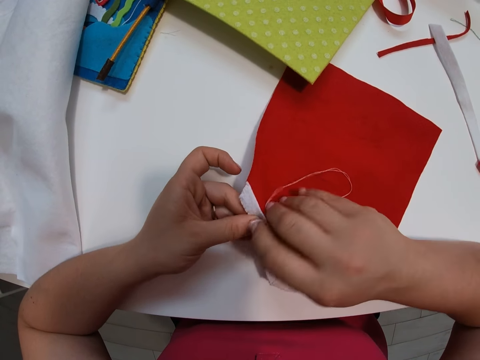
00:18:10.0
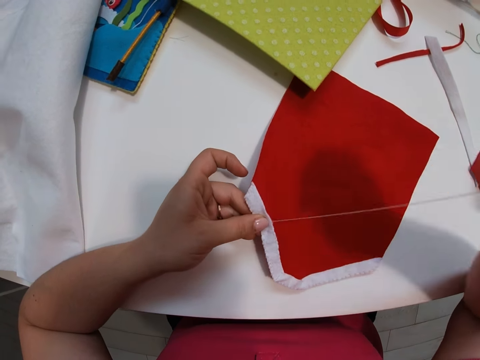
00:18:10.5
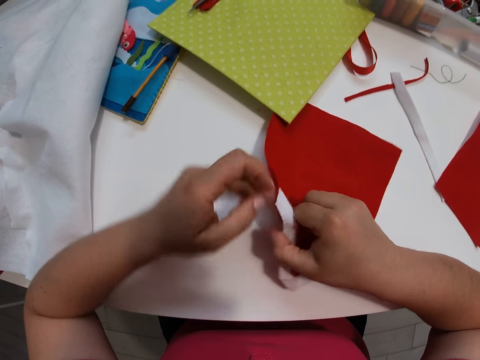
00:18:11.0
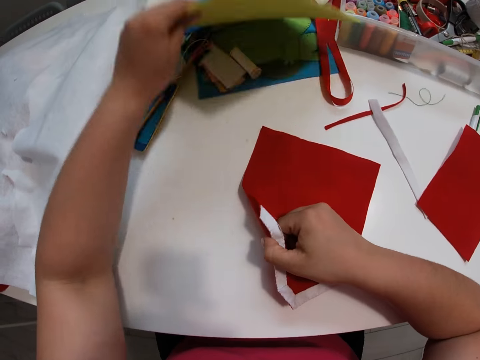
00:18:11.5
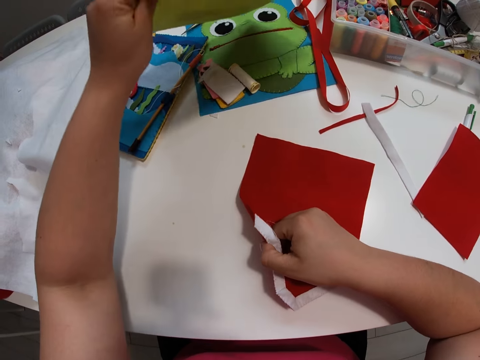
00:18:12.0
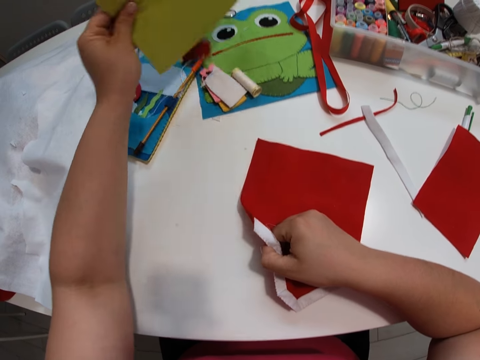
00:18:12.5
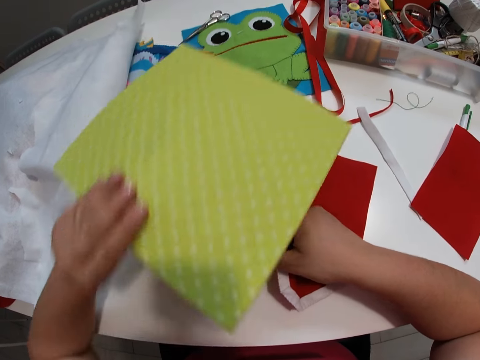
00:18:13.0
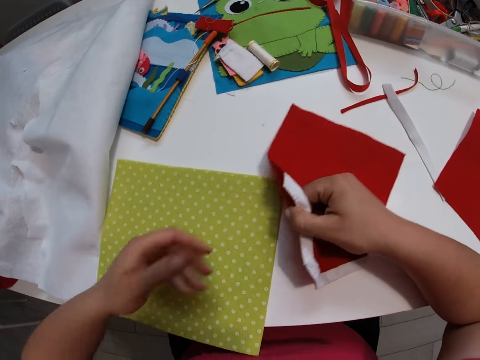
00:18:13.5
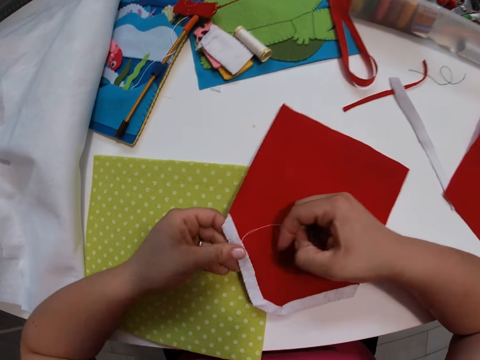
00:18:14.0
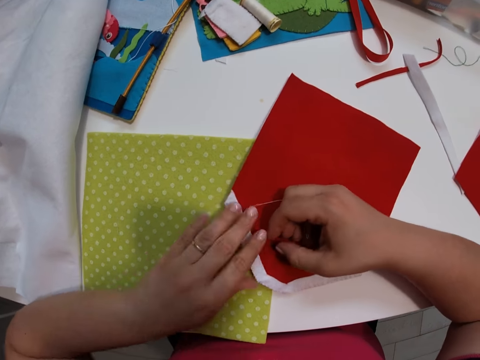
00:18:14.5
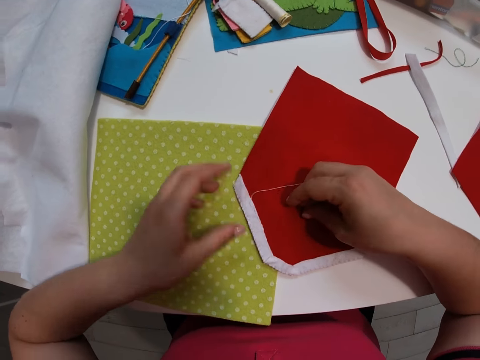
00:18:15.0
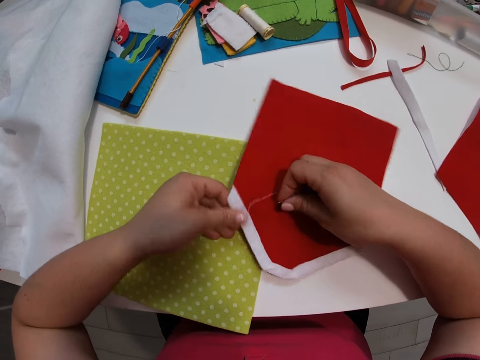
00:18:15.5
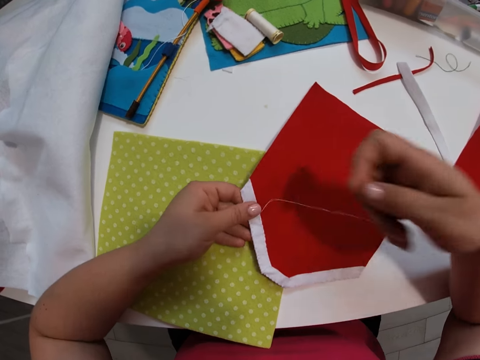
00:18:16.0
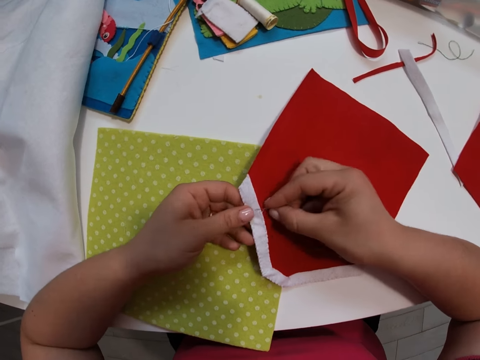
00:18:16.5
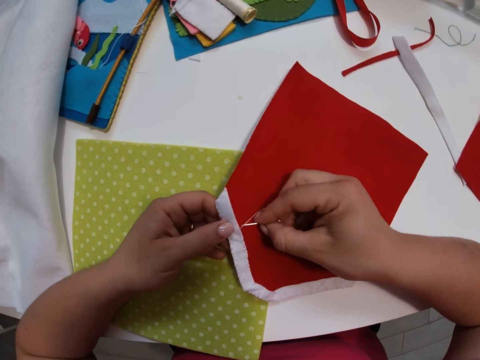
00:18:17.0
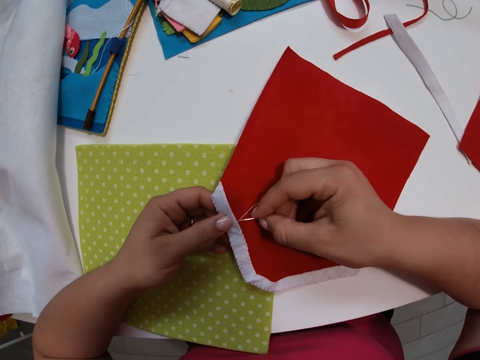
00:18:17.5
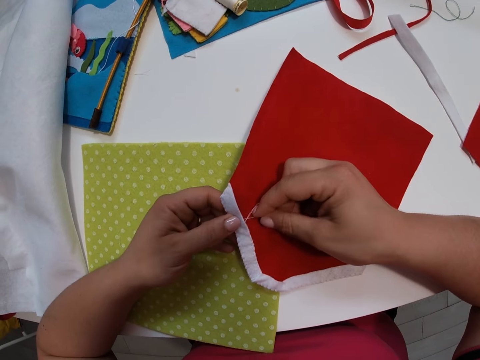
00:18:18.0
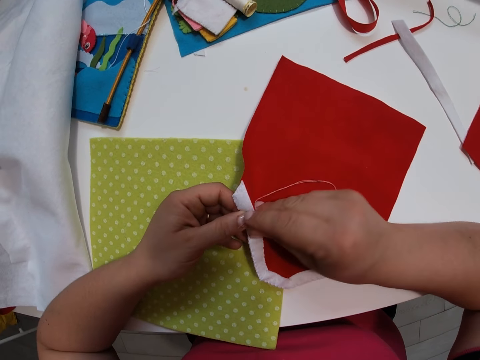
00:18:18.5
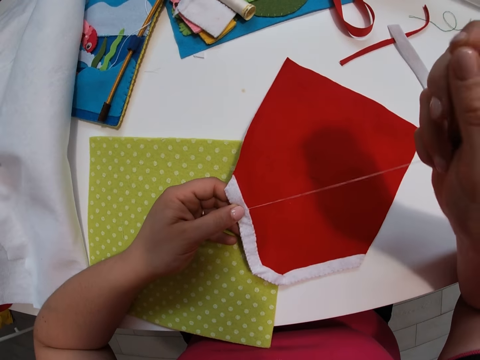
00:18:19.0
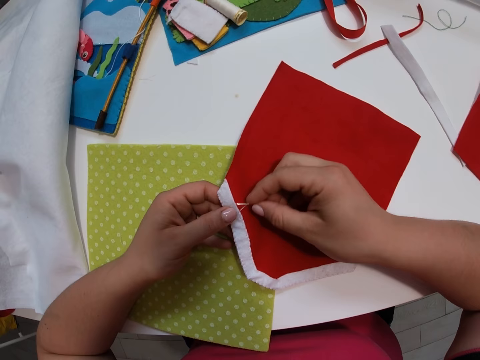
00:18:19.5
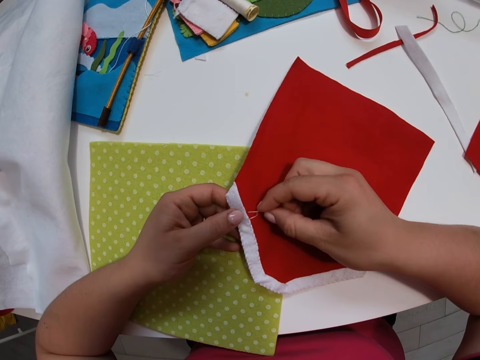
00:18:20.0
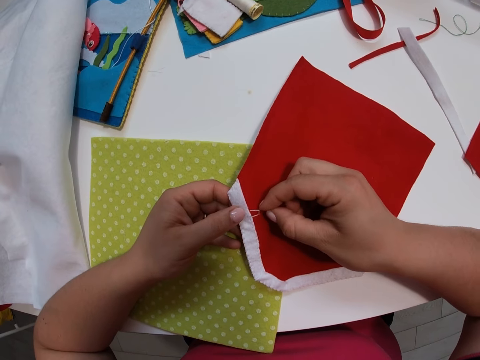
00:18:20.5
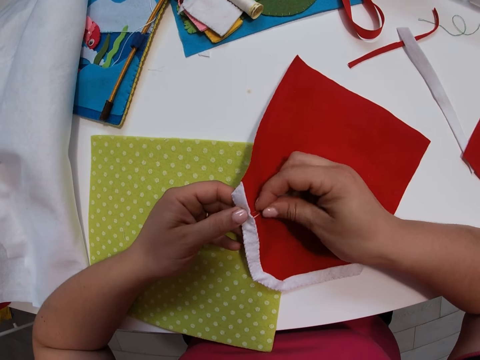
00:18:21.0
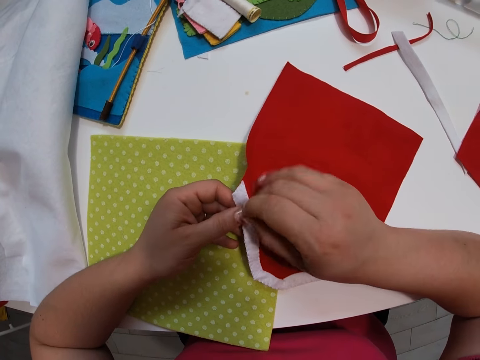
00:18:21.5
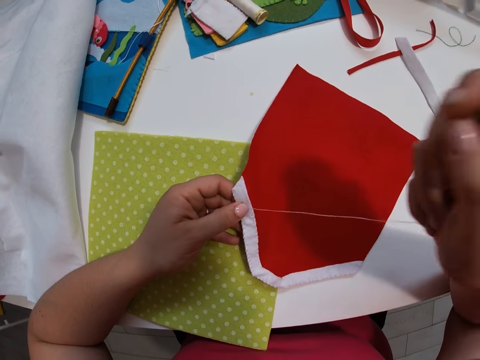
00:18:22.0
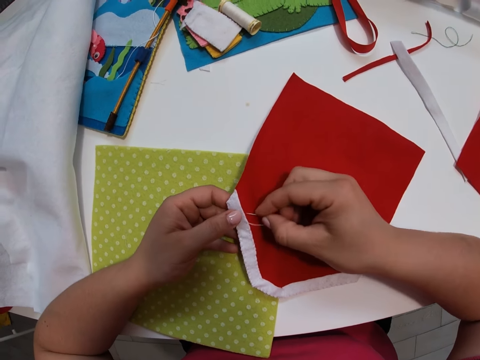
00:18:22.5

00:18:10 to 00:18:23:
The camera wearer lets go of the decoration. She lifts the cutting mat with her hand and places the cutting mat on the table. She adjusts the position of the small red fabric towards the mat. She lets go of the decoration, holds the decoration, and lets go of the decoration. She holds the cloth. She continues sewing the fabrics together with the needle and thread.

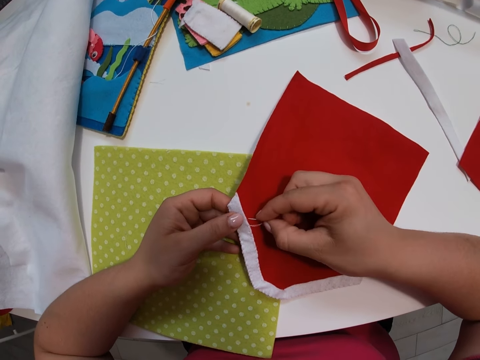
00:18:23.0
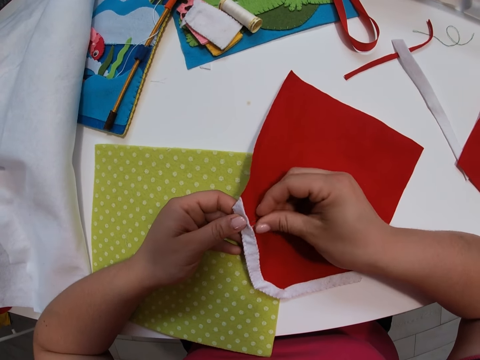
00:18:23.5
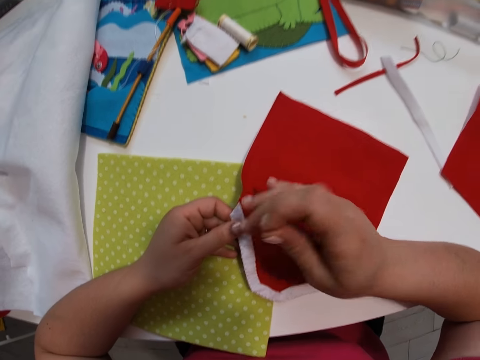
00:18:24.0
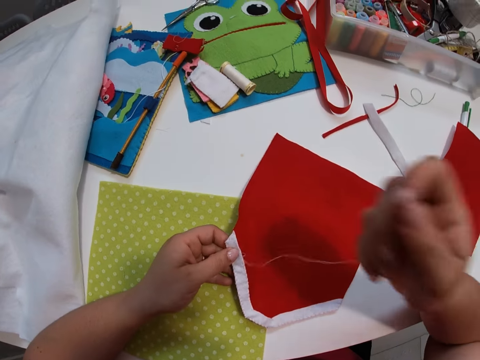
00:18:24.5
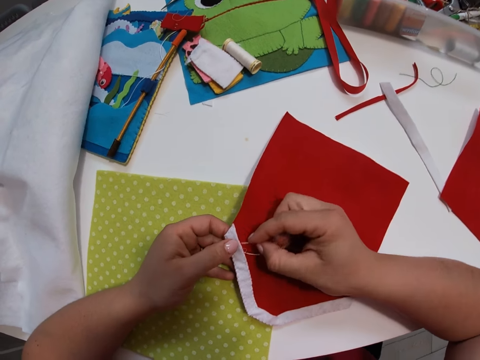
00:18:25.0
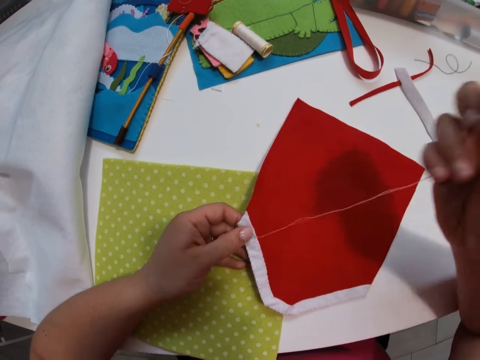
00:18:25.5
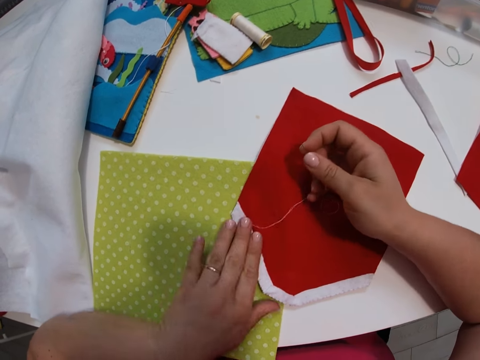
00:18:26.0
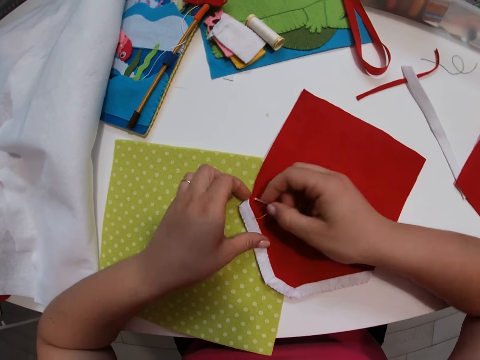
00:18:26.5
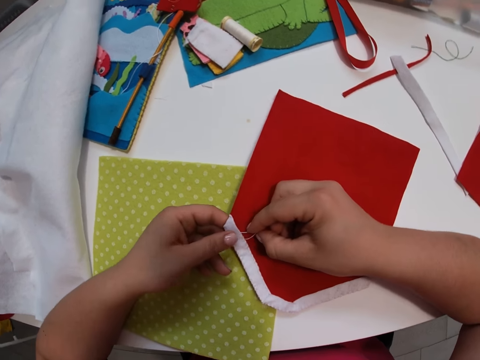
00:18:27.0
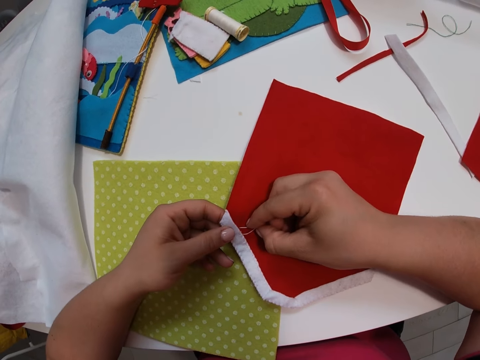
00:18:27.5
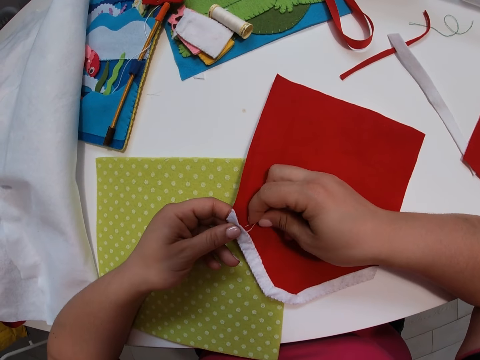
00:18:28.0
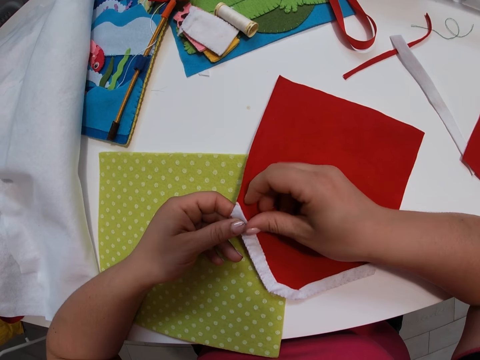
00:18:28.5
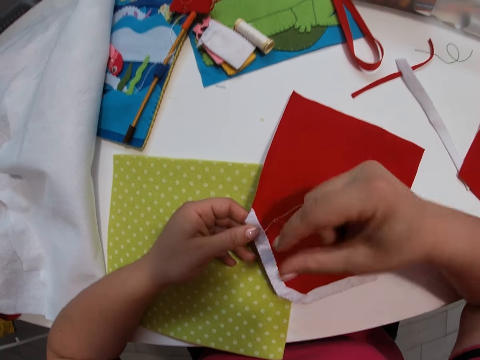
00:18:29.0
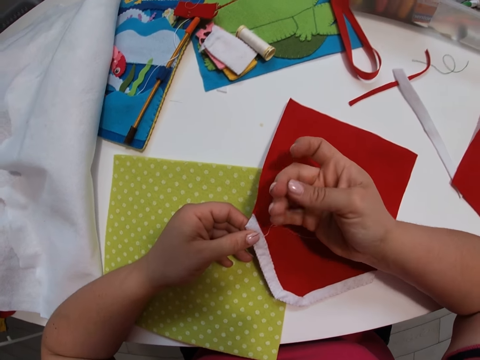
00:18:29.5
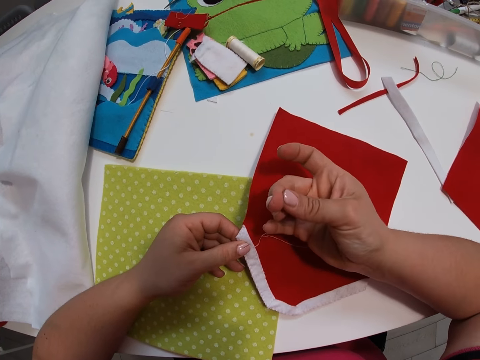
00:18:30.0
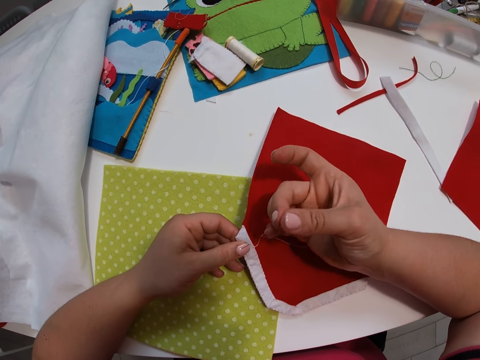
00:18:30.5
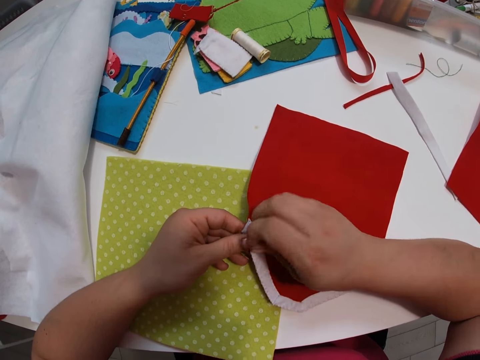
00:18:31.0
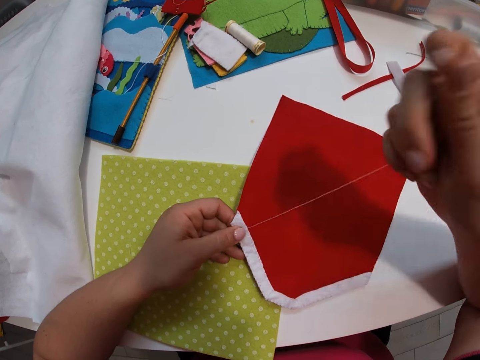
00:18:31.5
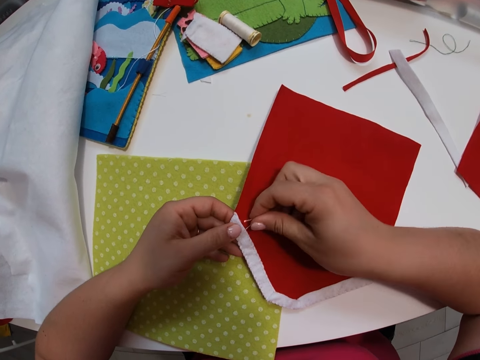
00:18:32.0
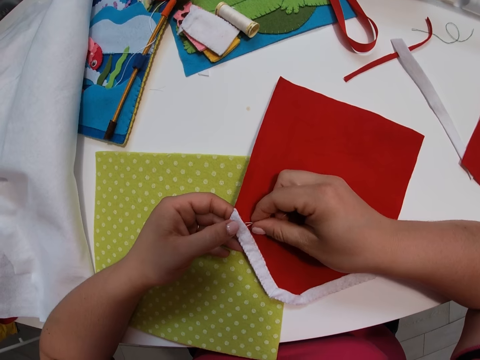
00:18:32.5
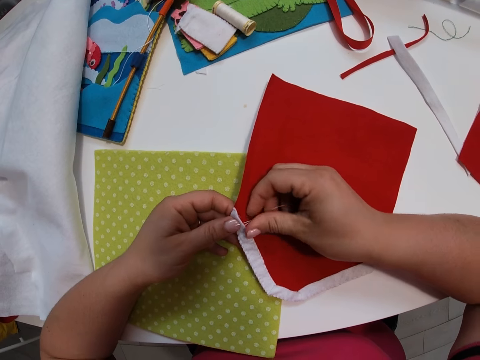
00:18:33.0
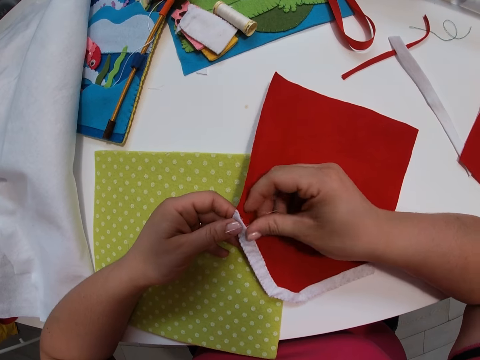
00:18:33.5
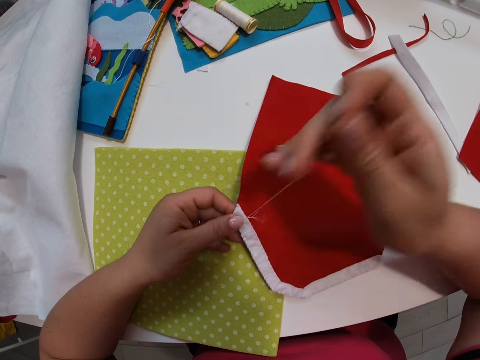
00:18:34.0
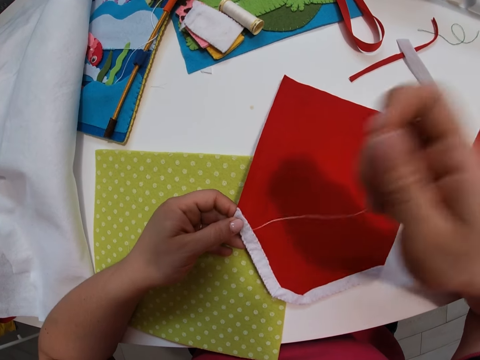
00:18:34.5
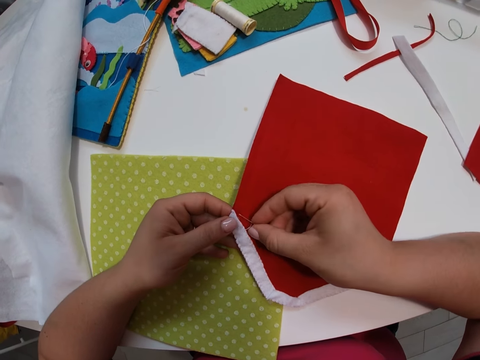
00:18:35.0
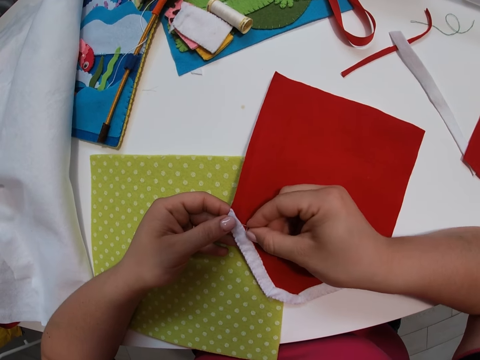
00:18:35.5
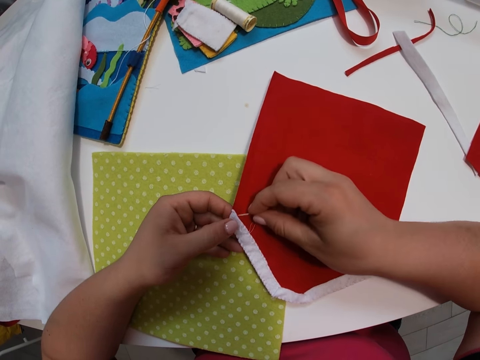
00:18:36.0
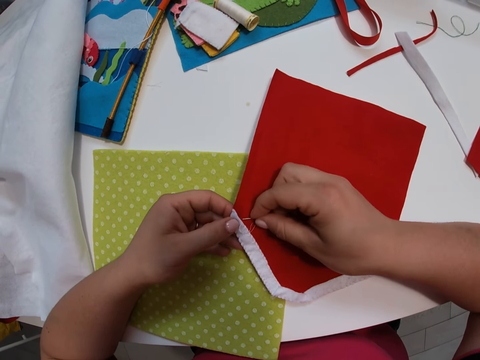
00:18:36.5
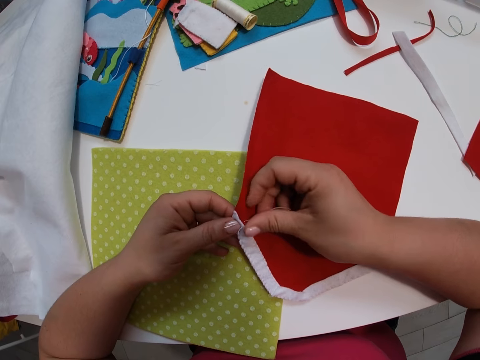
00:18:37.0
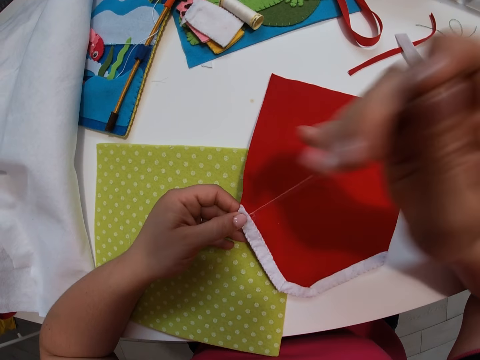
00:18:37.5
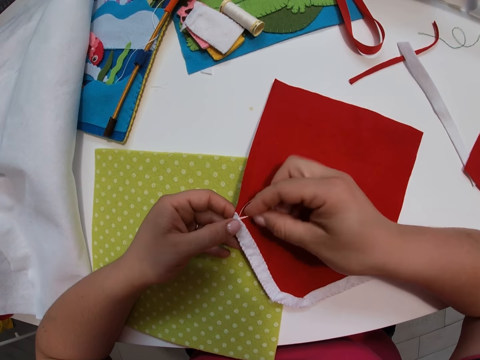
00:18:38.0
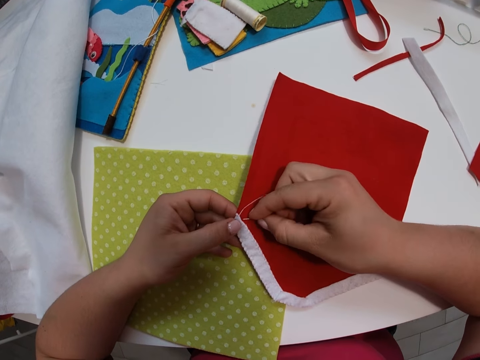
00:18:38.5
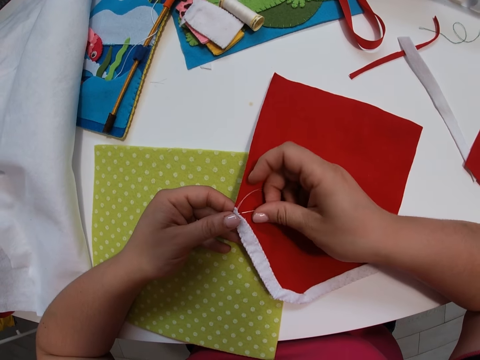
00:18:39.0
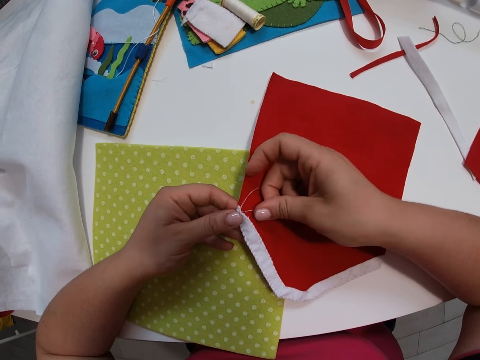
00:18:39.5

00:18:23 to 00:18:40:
The camera wearer places her left hand on the small red fabric. She holds the small red fabric with her left hand. She continues sewing the fabrics together with the needle and thread. She checks her right hand. She continues sewing the fabrics together with the needle and thread.
